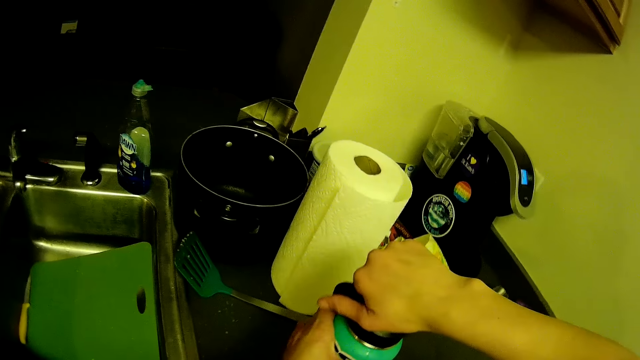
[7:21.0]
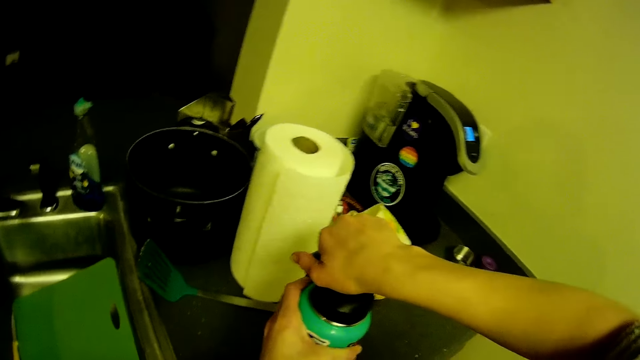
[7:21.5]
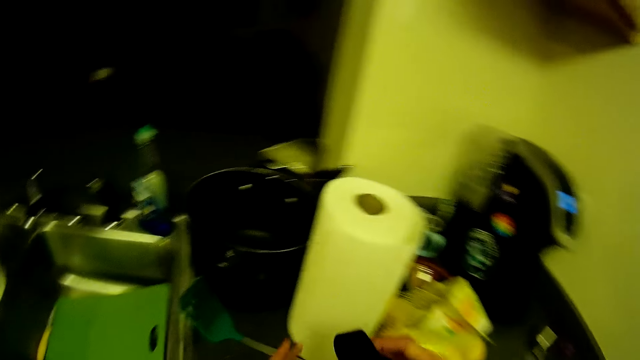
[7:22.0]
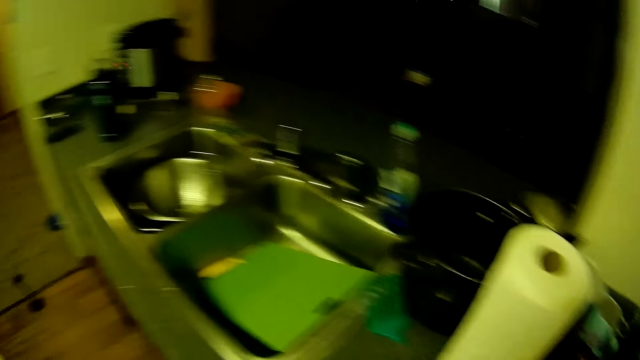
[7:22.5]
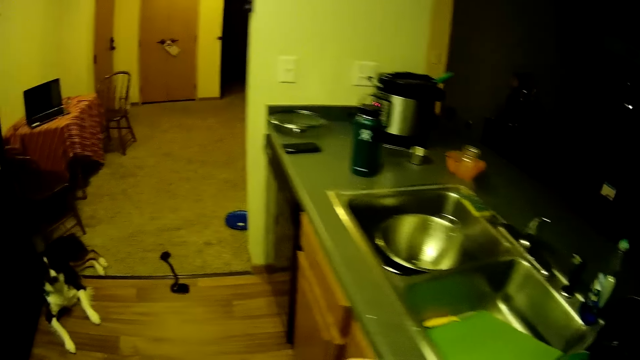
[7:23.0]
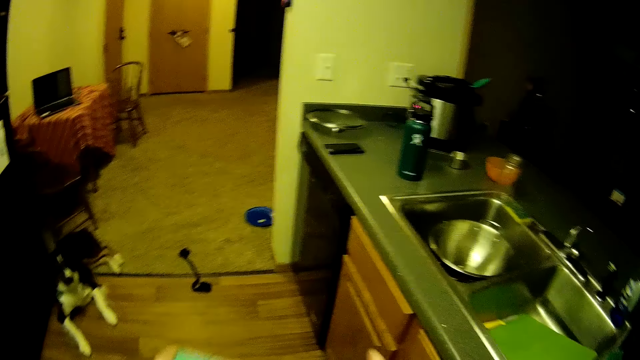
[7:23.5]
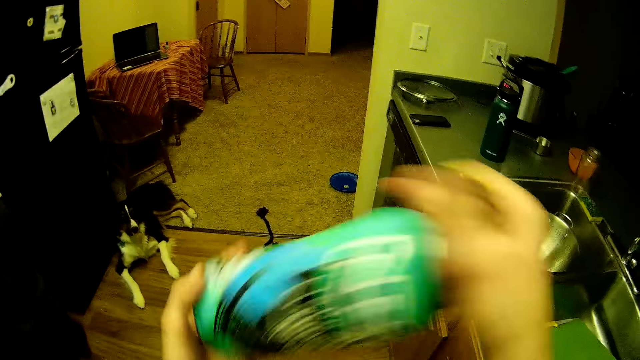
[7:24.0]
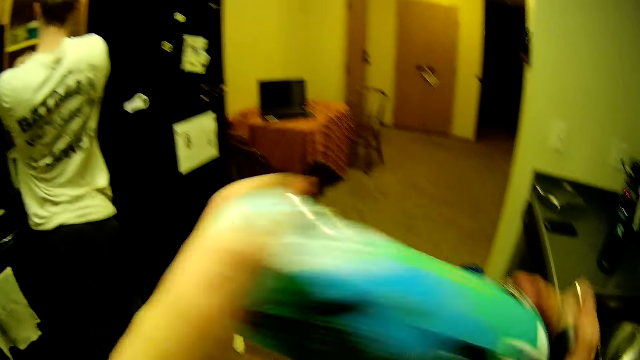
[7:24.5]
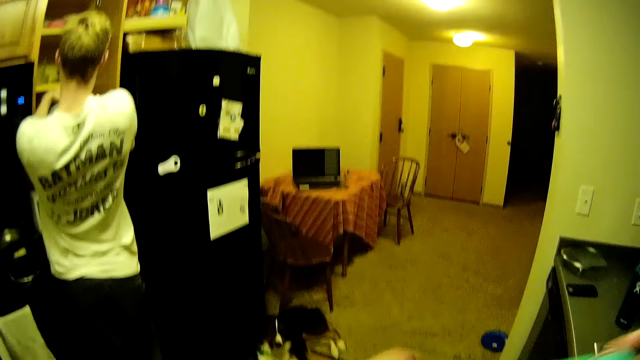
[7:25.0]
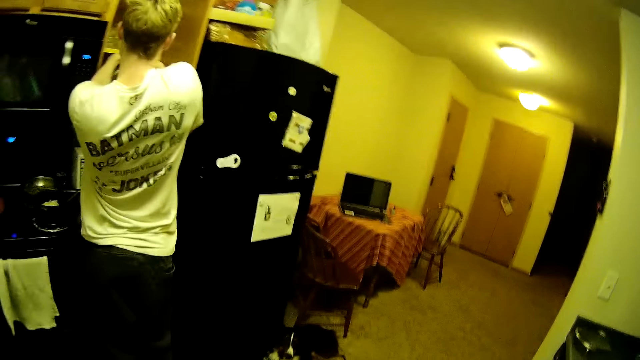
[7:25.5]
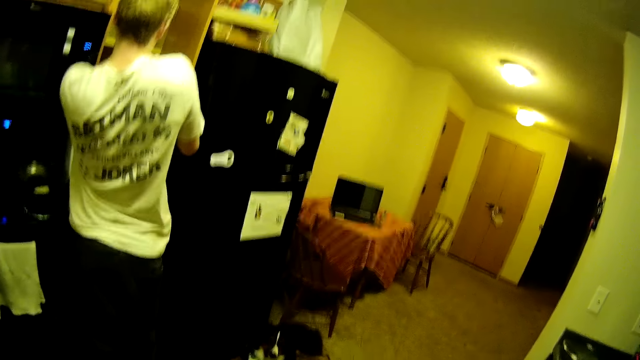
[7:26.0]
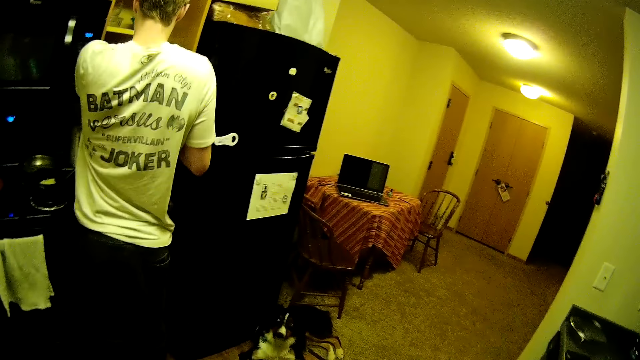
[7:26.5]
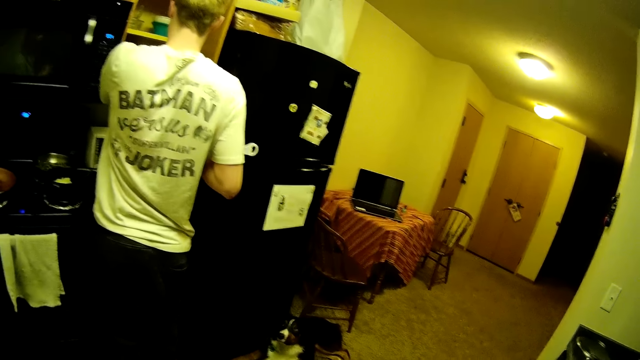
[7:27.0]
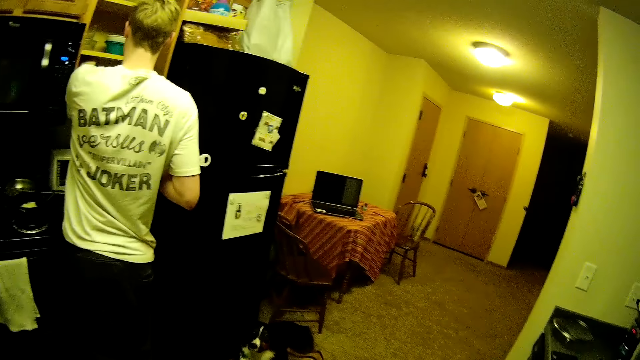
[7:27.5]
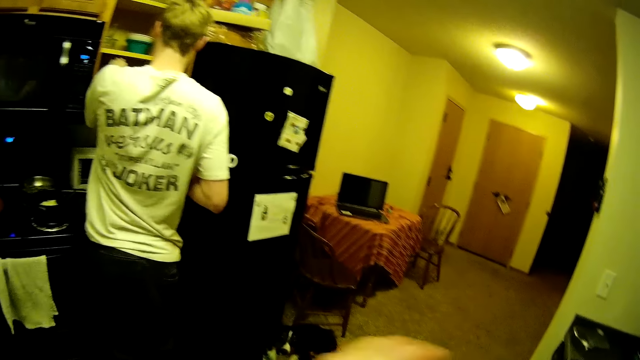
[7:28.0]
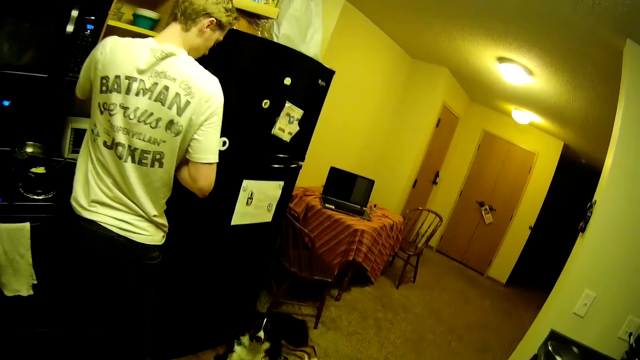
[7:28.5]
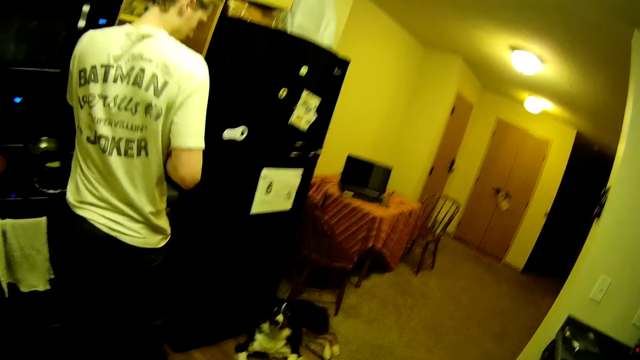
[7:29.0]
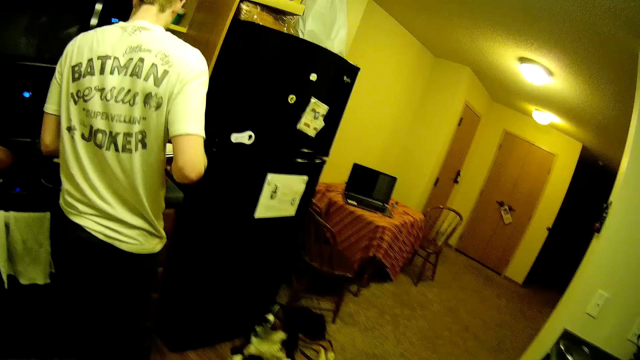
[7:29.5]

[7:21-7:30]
The camera wearer walks in the house. They shake the water bottle up and down with both hands. A person picks a plate from the cabinet.

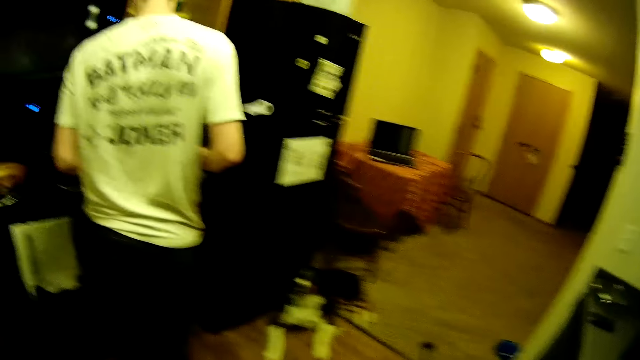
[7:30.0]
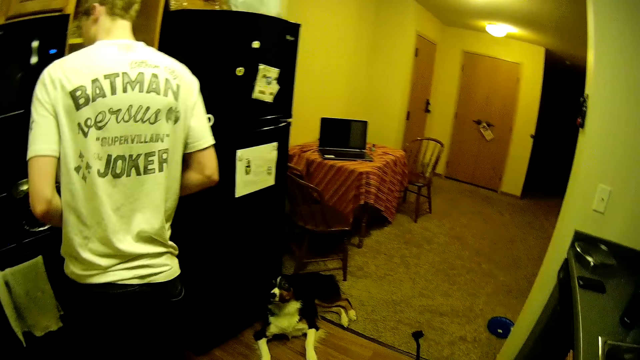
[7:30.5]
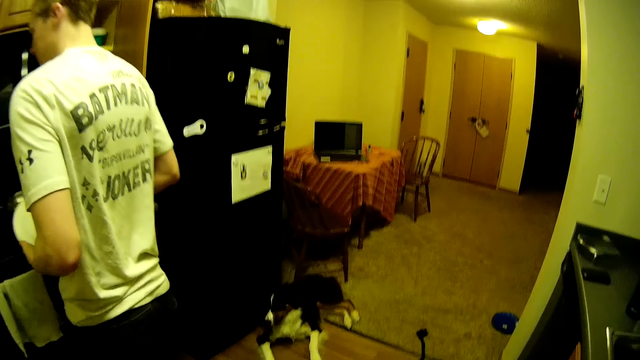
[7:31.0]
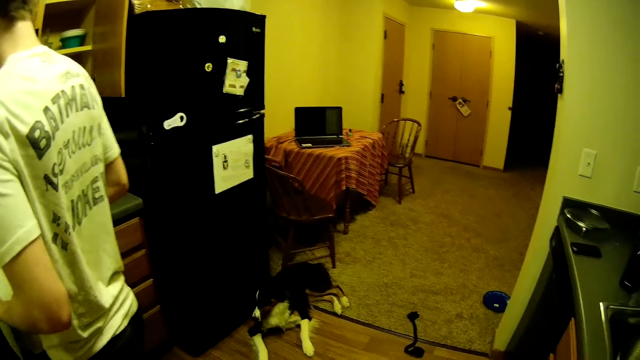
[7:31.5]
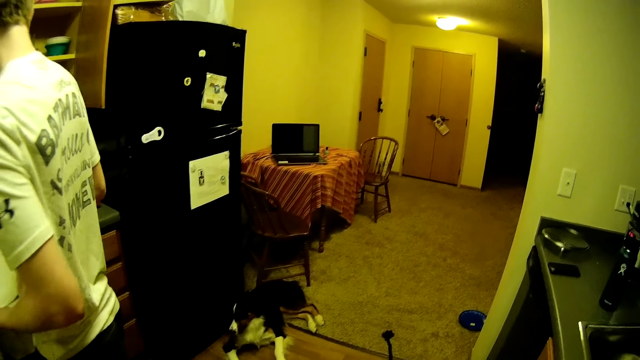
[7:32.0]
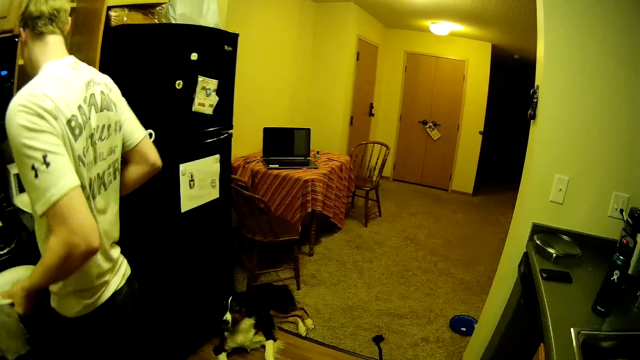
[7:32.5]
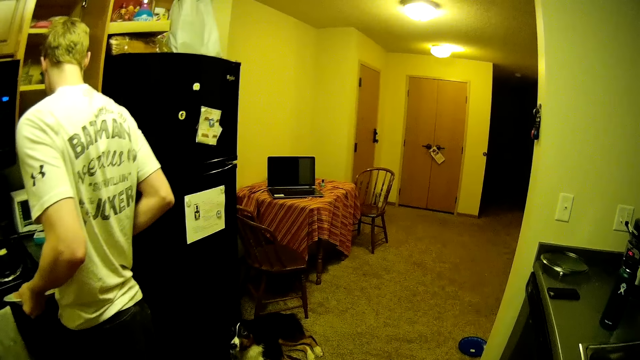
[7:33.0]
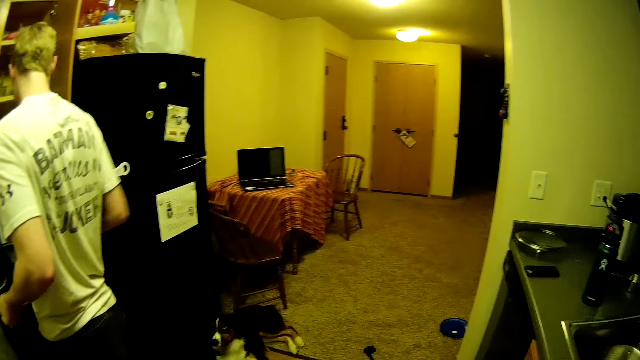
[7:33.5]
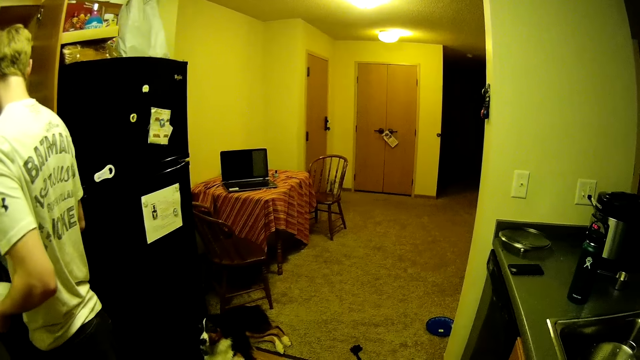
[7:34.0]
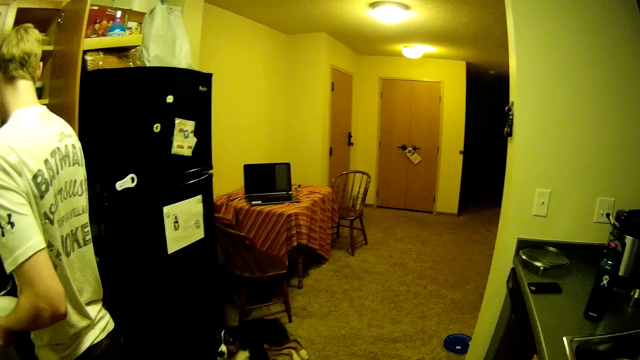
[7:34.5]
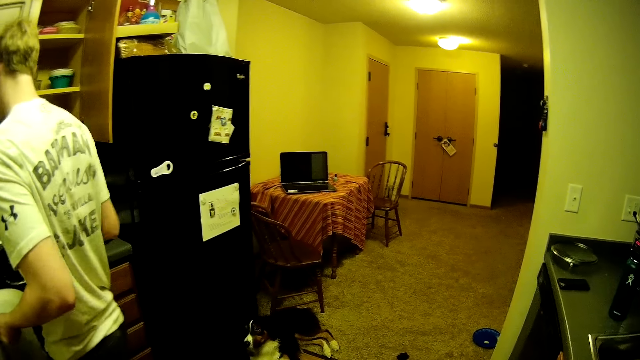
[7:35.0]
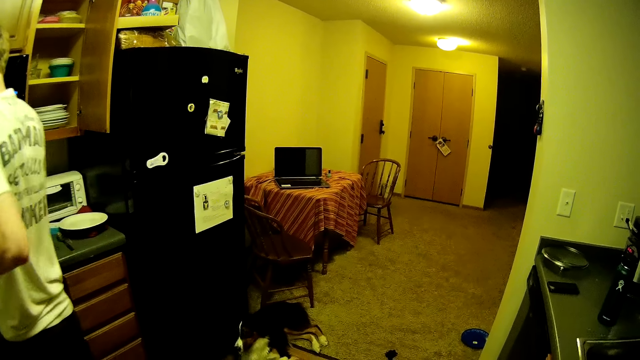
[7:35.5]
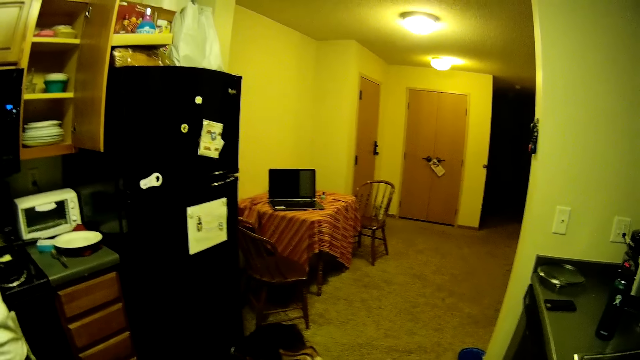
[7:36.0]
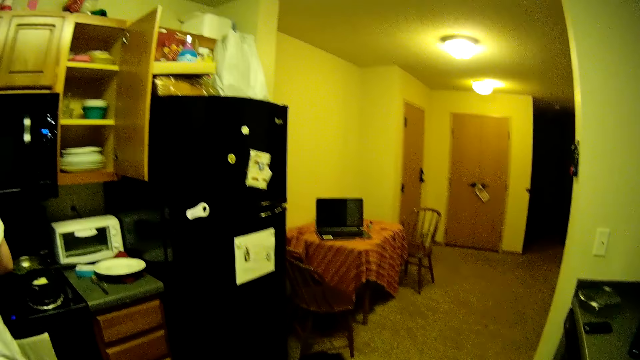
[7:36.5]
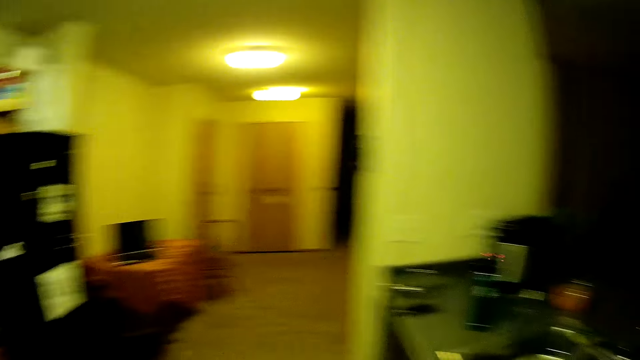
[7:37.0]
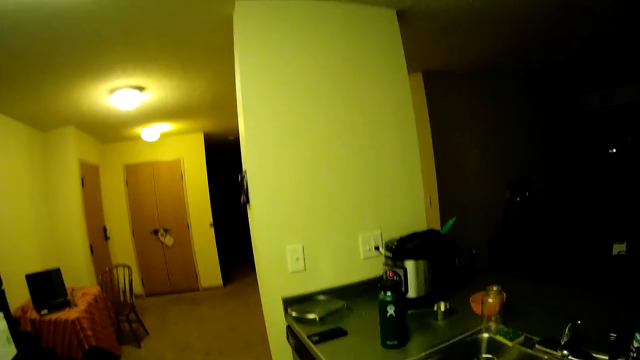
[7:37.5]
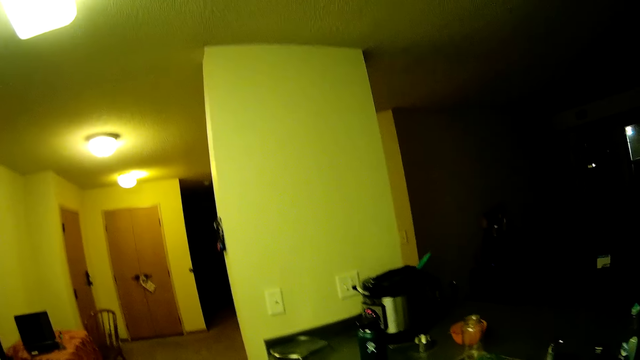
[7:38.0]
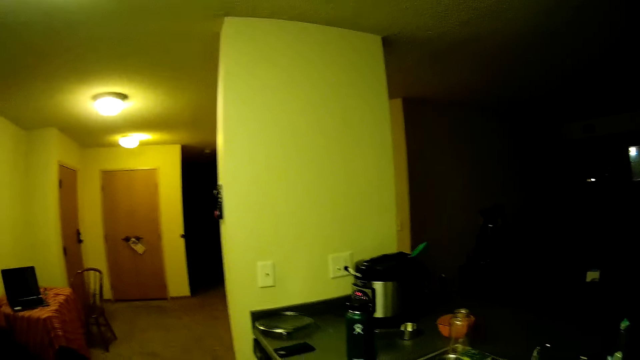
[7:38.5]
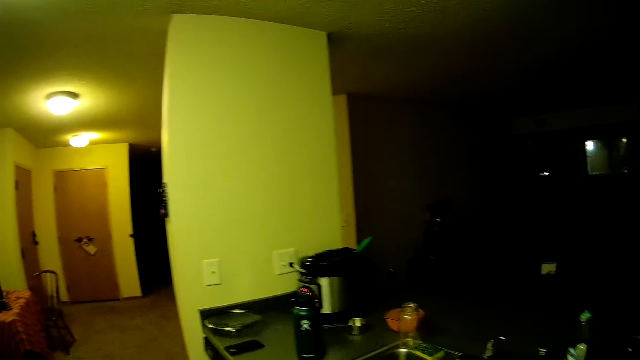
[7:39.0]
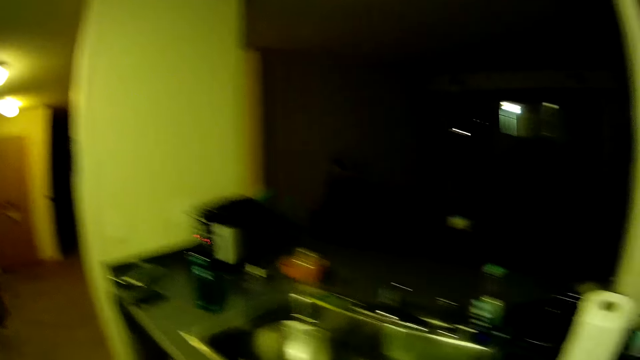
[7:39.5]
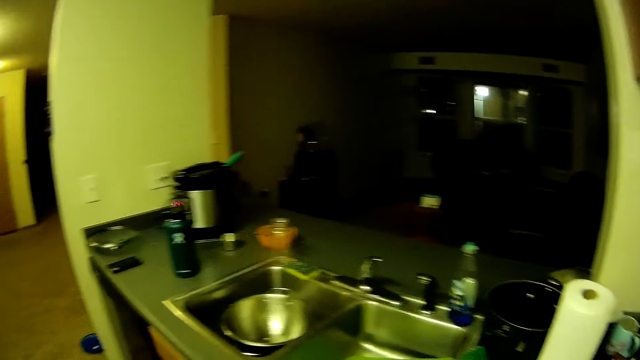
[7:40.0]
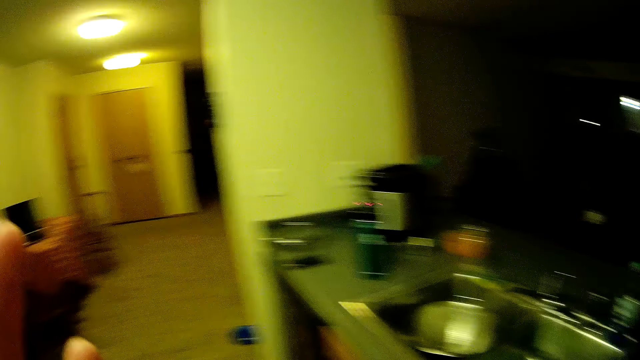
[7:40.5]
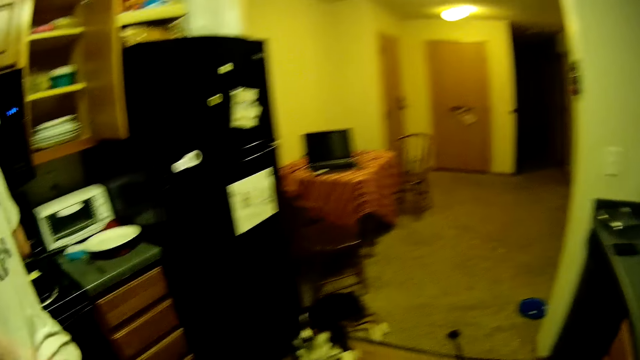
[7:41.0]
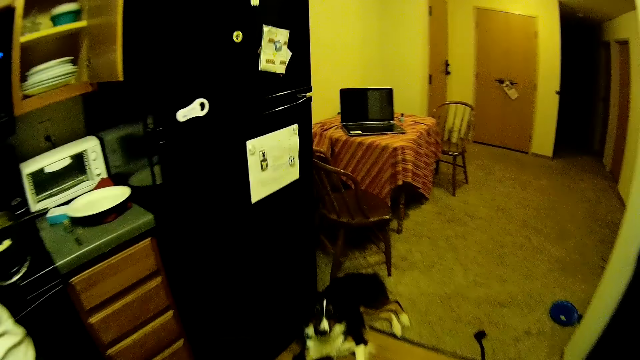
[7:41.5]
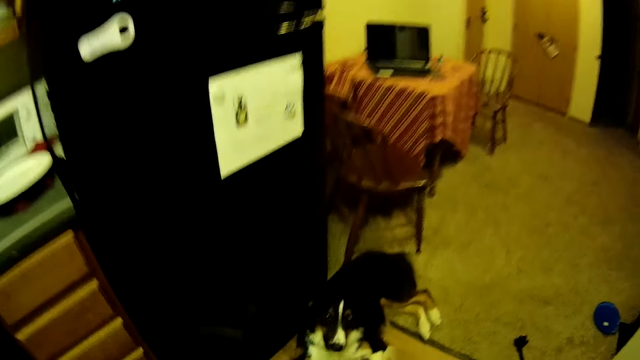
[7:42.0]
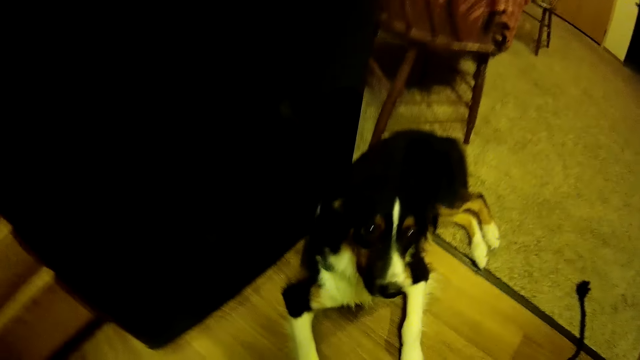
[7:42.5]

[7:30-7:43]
A man carries two plates with his left hand. The man carries a plate with his right hand. The man drops the plate on the kitchen countertop with his right hand. The camera wearer walks in the house. He touches his face with his left hand.
